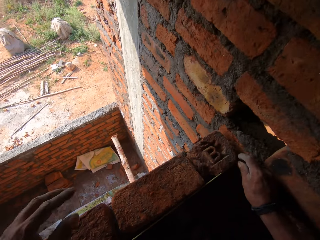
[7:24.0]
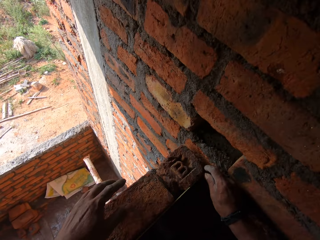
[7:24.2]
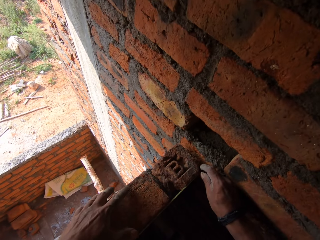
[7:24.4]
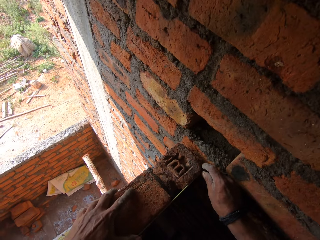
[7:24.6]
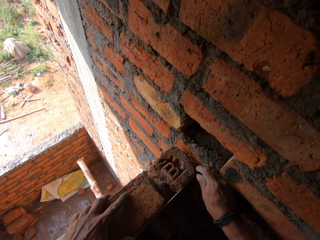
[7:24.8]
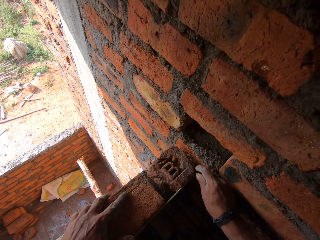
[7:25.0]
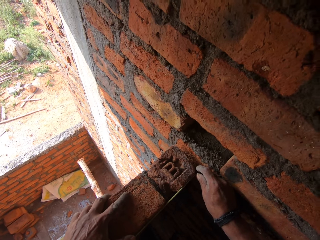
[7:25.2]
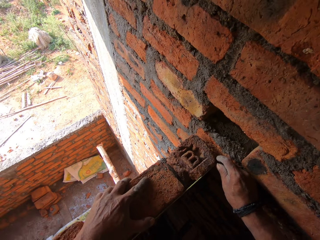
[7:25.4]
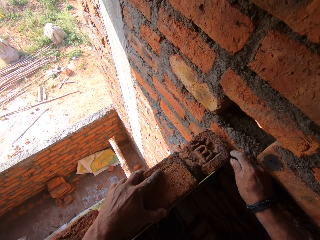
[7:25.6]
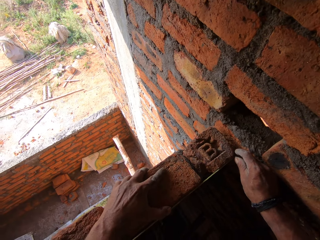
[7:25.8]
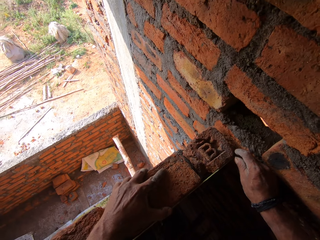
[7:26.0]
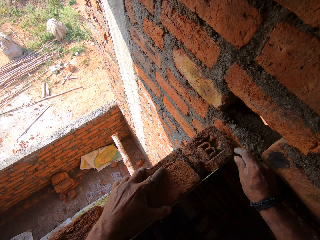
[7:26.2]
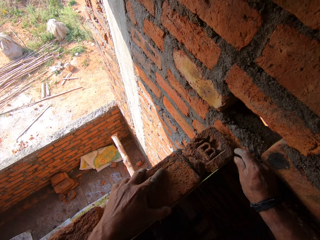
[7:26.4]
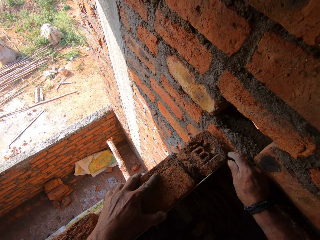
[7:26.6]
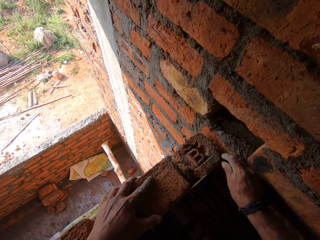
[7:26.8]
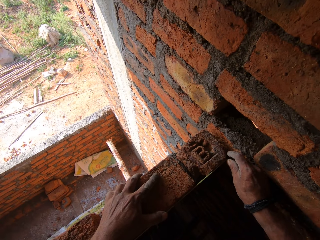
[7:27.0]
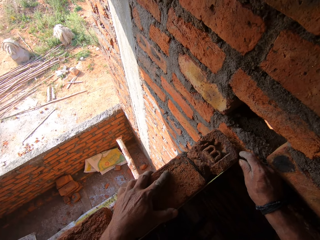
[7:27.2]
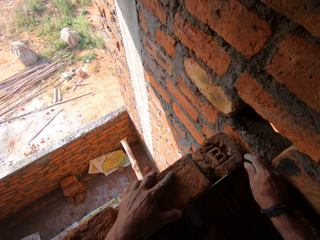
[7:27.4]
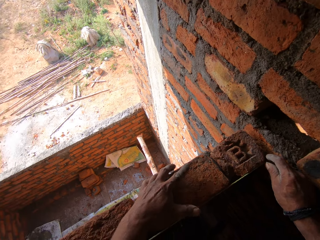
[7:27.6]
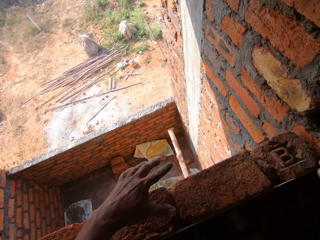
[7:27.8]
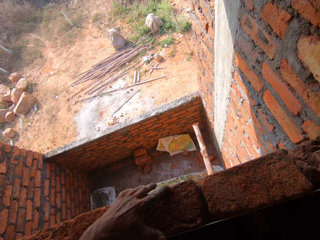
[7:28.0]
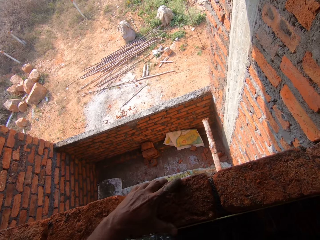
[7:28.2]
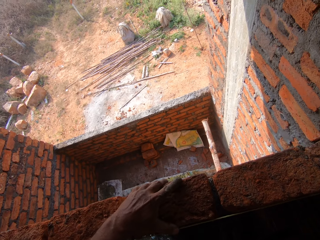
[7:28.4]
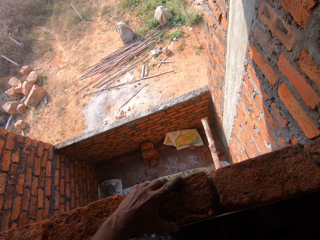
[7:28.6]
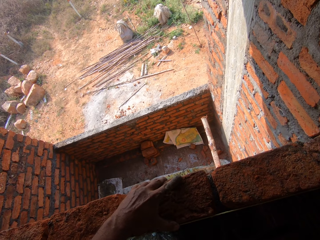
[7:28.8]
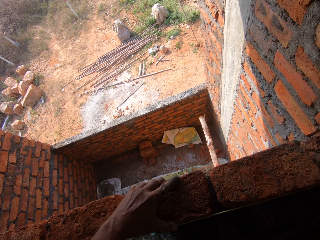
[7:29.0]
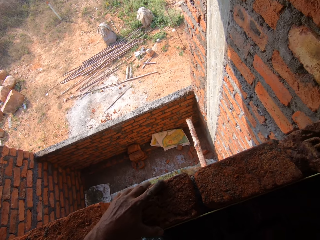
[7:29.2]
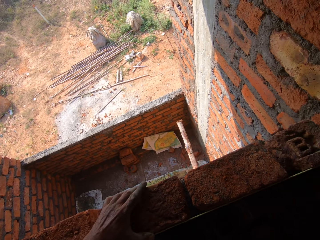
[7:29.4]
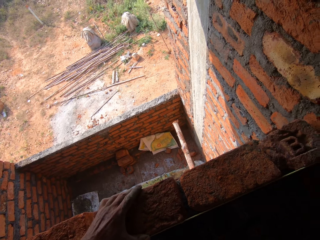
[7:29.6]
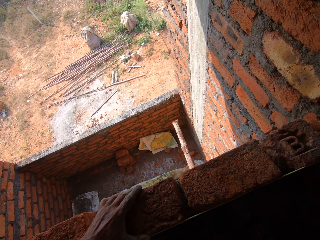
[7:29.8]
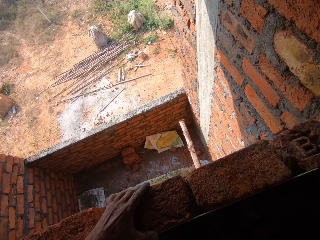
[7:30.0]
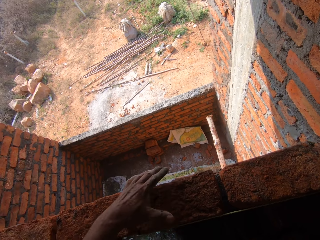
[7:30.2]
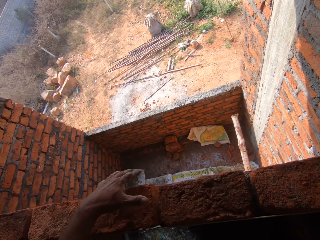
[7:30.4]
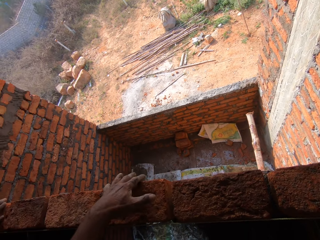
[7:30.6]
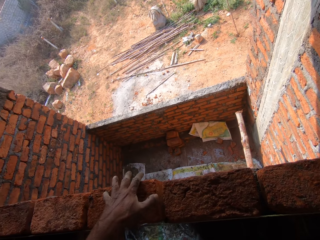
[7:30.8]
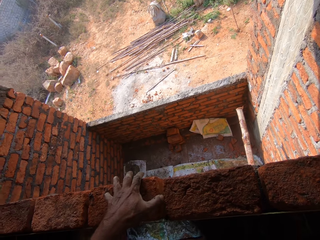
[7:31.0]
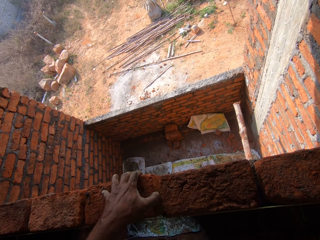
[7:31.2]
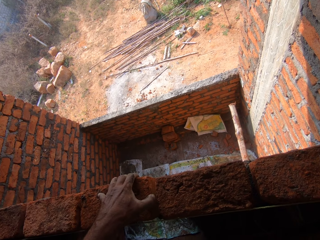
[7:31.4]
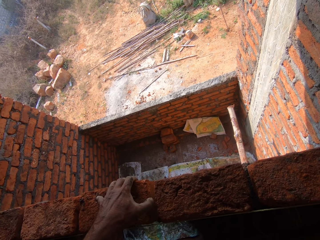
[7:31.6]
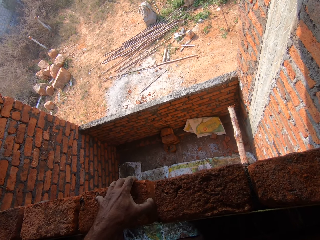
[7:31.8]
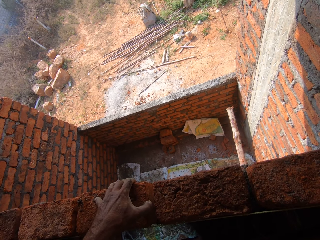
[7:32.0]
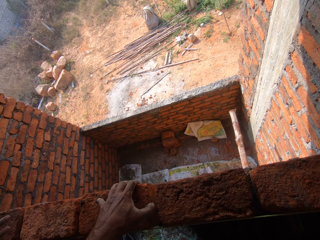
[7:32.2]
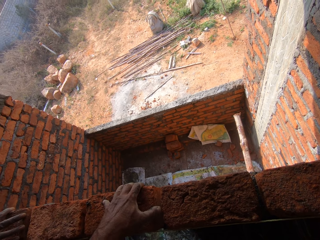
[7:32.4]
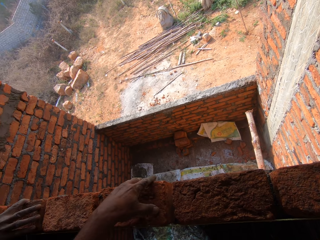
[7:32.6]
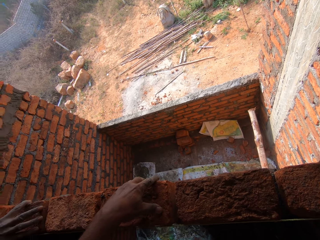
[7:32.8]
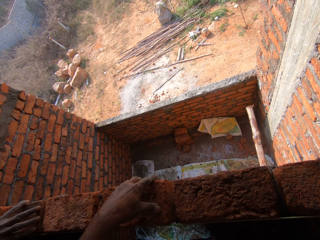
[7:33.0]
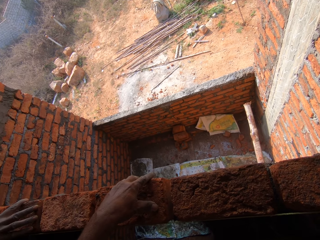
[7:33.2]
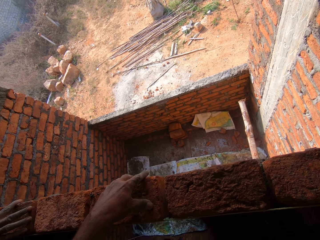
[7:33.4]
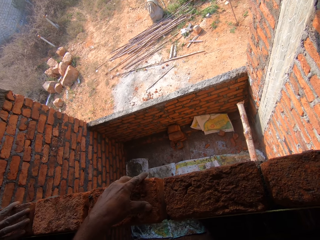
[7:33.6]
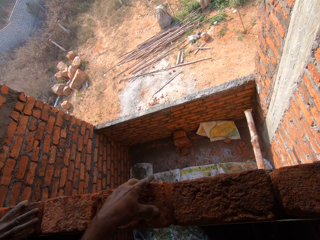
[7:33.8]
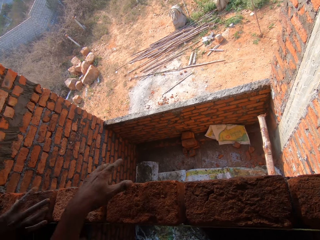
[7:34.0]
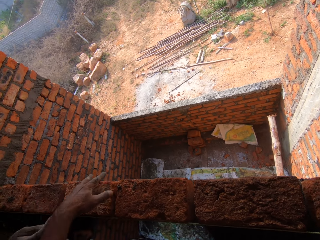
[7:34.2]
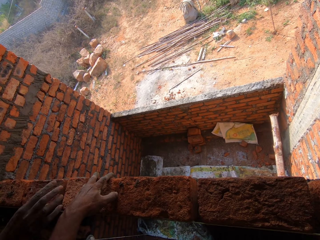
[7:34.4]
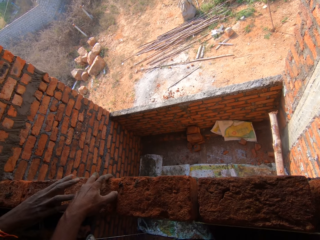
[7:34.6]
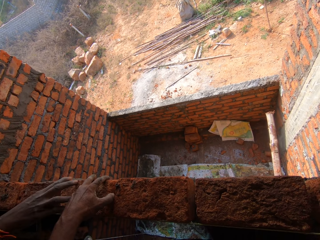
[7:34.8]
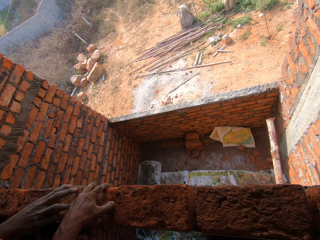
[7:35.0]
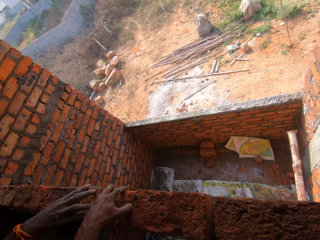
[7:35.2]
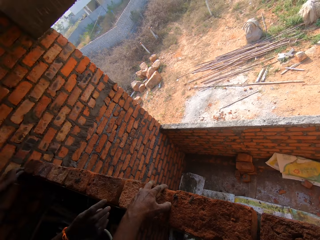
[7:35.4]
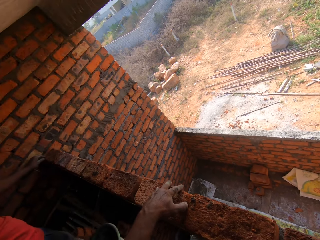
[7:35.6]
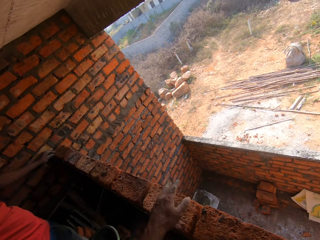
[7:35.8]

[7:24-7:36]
The camera wearer adjusts bricks. A person adjusts bricks.

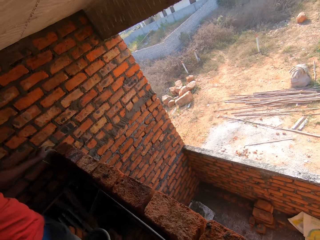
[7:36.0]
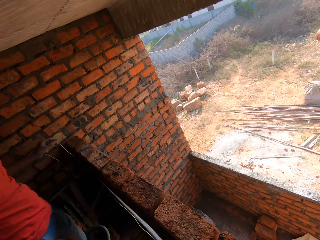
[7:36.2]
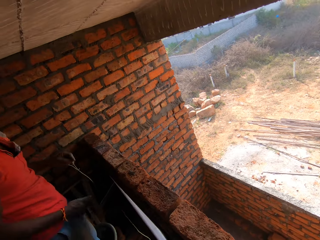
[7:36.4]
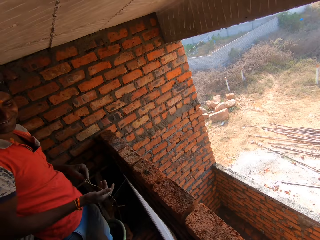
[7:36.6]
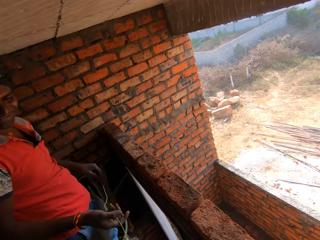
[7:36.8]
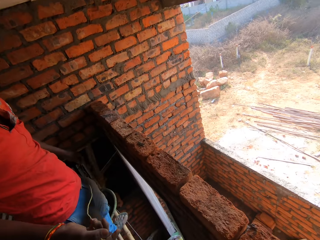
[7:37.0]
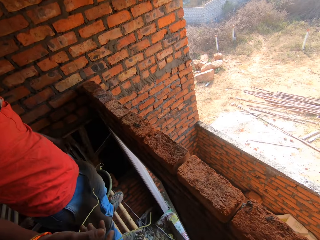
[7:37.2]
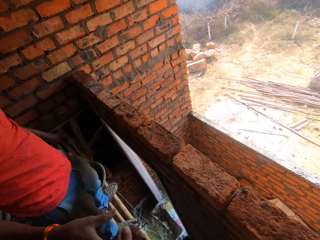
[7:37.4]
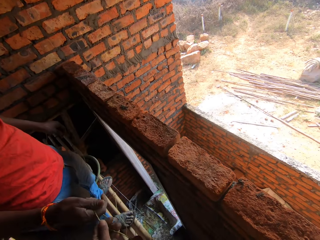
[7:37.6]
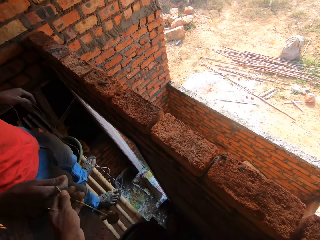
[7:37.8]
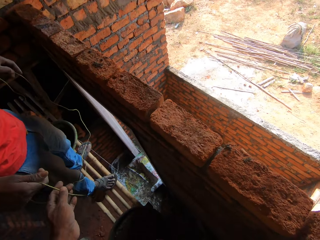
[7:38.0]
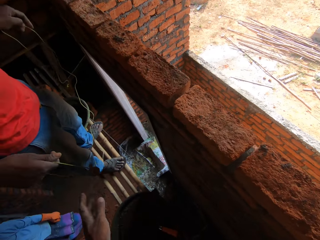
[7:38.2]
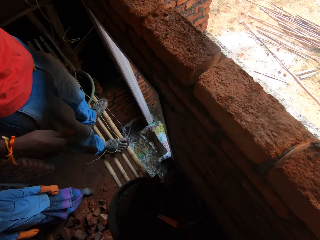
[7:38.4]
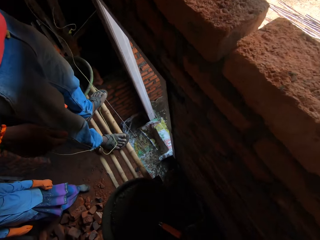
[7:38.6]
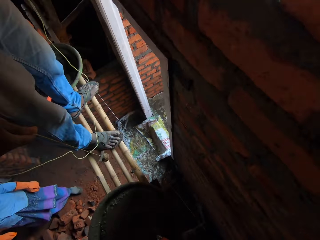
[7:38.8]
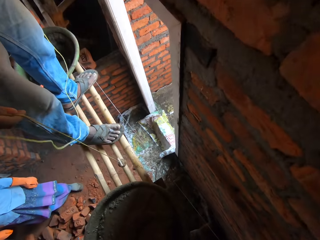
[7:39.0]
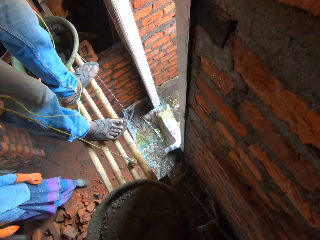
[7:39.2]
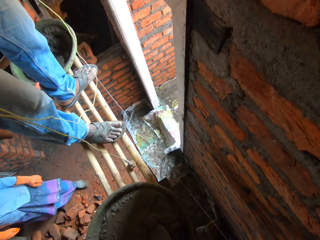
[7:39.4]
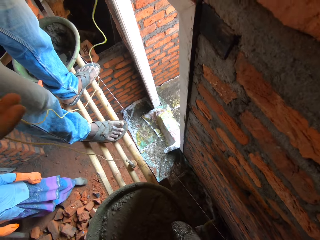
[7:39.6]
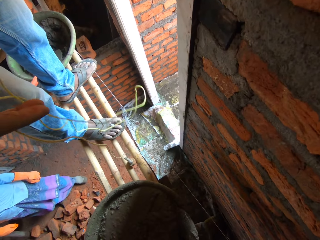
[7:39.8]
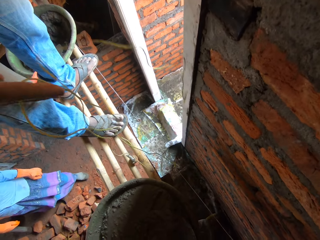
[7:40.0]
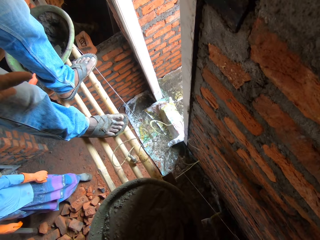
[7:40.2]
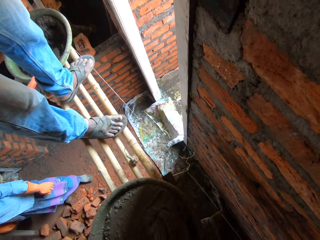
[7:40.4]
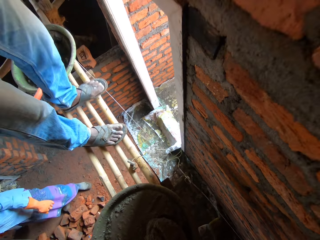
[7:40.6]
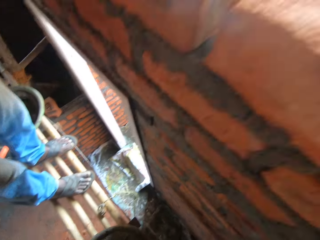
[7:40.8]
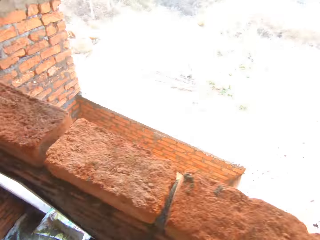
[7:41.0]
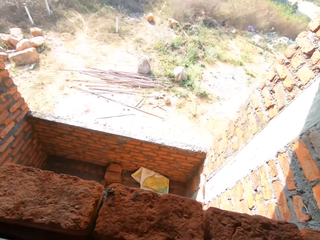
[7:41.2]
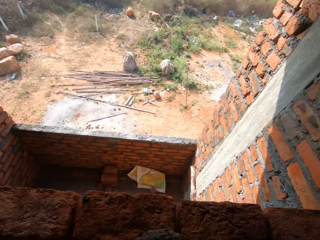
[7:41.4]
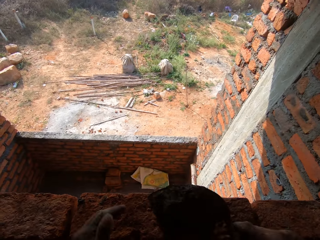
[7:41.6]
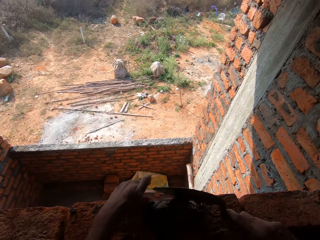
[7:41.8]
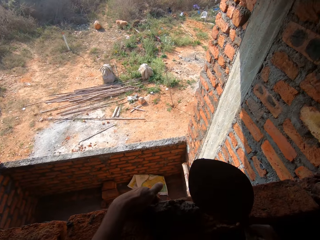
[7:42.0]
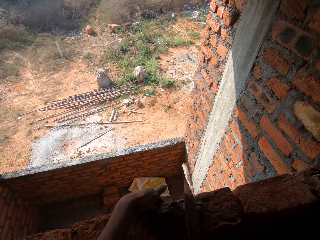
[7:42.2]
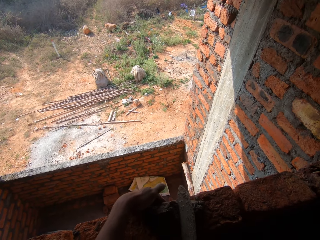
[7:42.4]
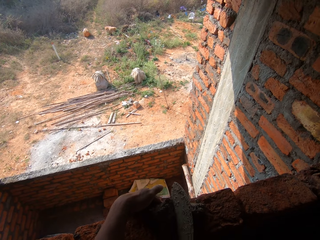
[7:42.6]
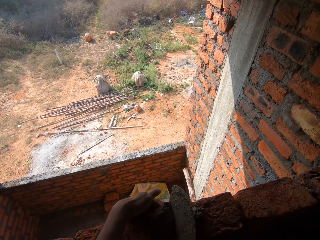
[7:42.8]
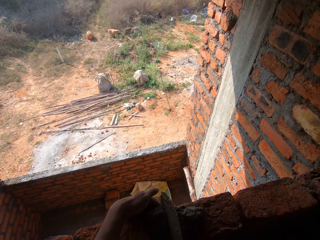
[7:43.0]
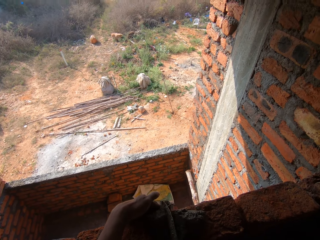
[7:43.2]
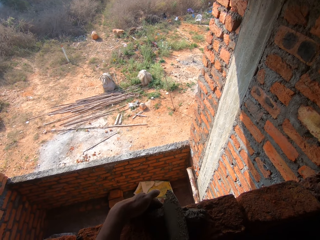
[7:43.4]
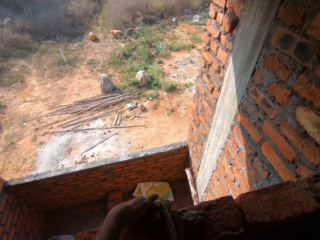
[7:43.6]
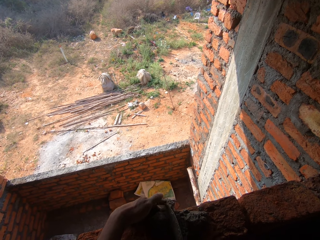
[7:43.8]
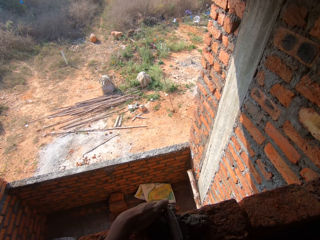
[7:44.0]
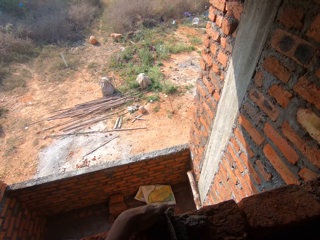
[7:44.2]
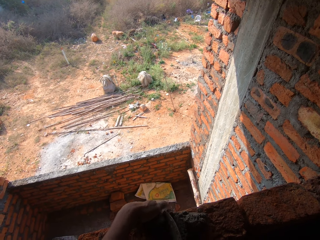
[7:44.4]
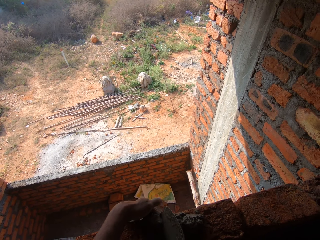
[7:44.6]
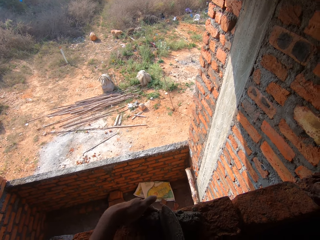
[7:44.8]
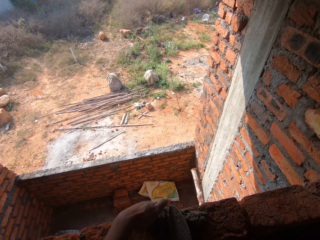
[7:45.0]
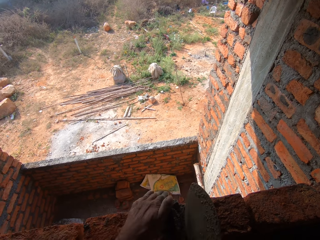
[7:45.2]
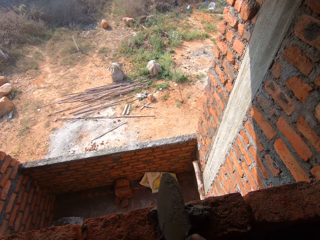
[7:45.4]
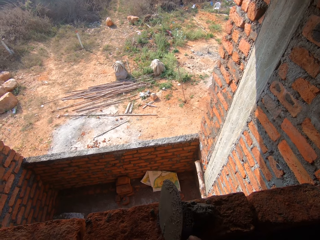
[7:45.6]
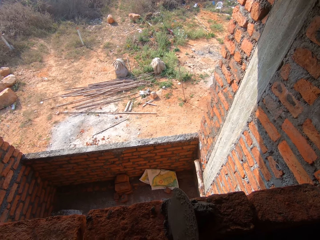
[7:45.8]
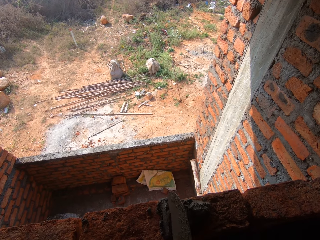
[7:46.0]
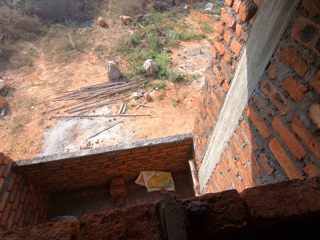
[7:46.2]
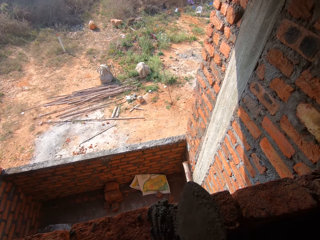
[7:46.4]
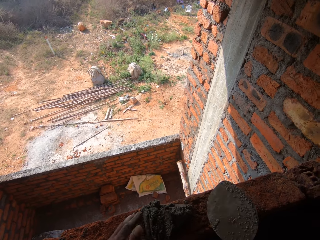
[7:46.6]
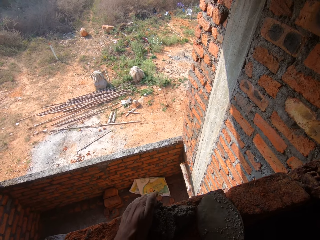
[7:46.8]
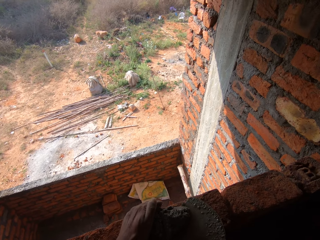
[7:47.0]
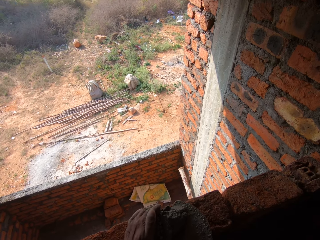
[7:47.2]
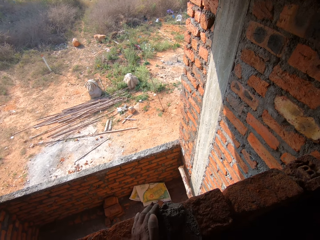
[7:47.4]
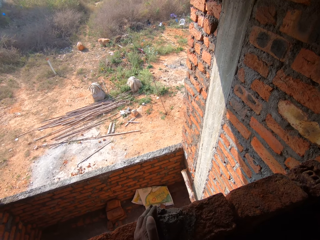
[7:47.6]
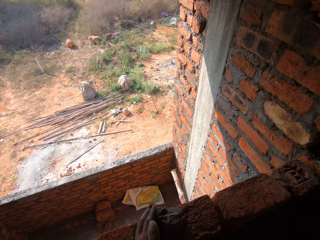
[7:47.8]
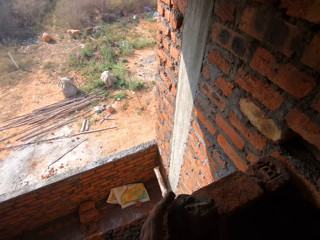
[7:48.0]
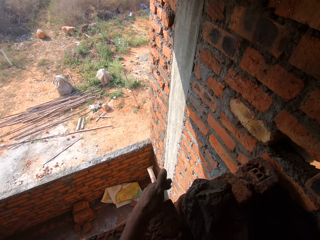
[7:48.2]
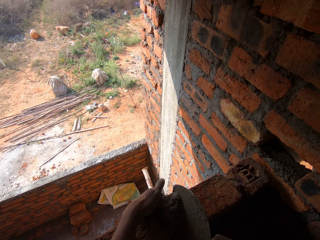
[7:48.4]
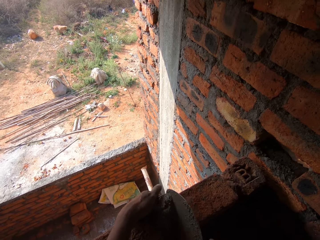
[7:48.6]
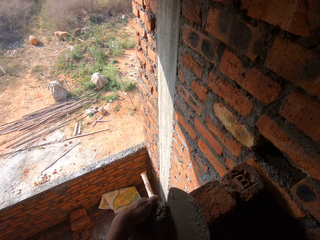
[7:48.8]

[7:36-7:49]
The camera wearer gives a plumb bob to a person. The person places the plumb bob down. The camera wearer scoops cement with a trowel. They plaster the cement on a brick.
